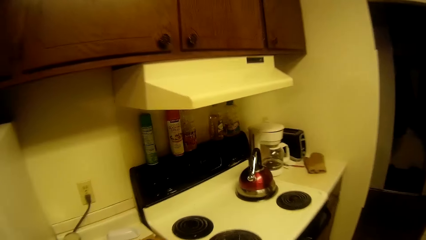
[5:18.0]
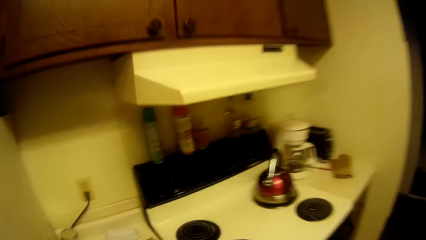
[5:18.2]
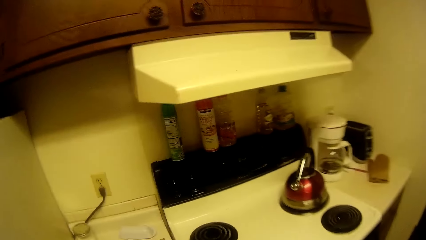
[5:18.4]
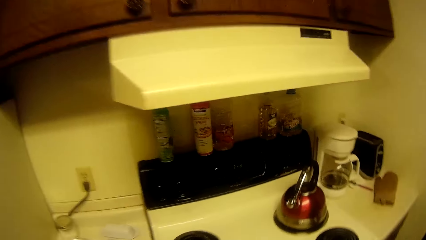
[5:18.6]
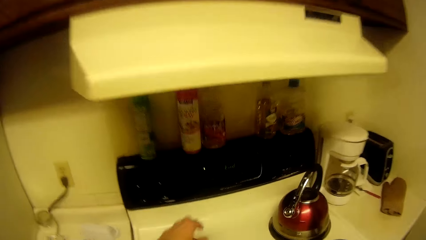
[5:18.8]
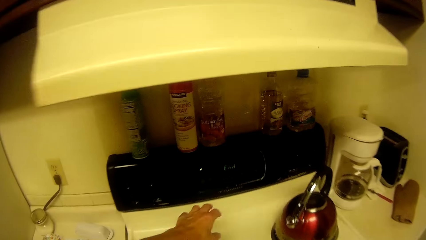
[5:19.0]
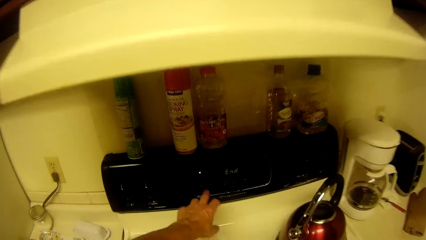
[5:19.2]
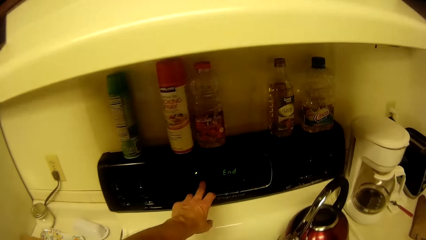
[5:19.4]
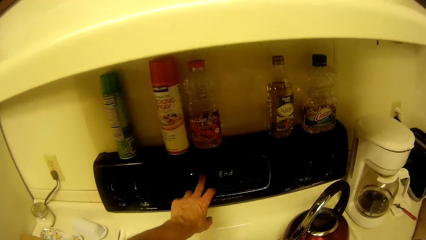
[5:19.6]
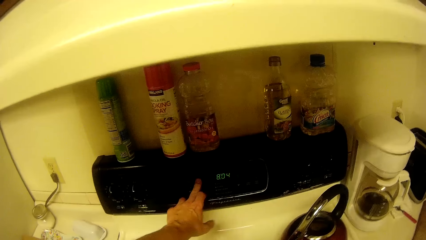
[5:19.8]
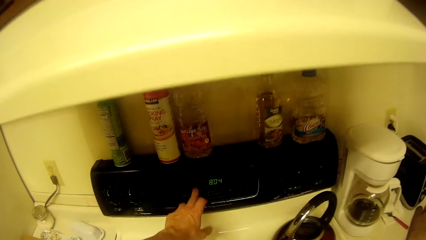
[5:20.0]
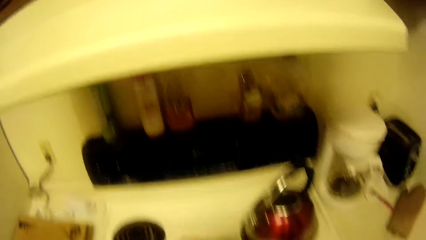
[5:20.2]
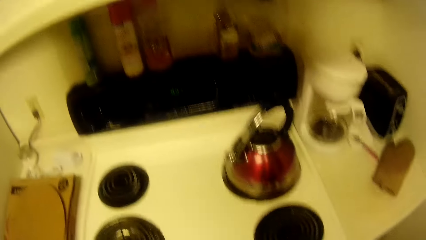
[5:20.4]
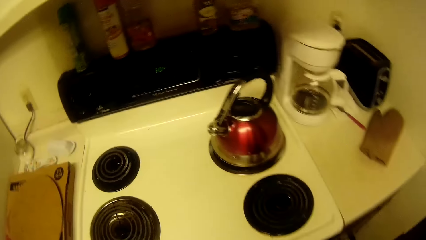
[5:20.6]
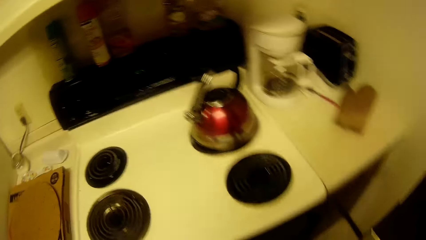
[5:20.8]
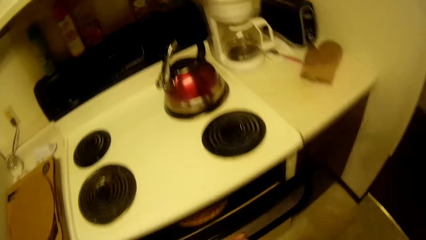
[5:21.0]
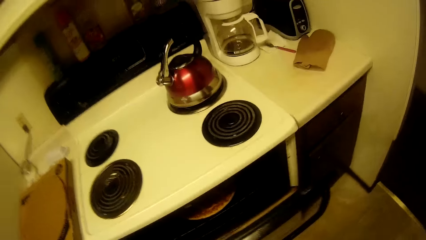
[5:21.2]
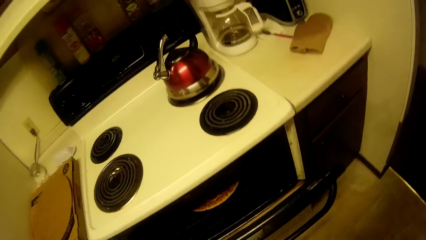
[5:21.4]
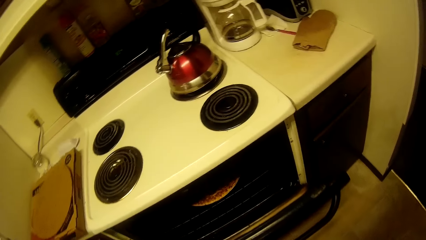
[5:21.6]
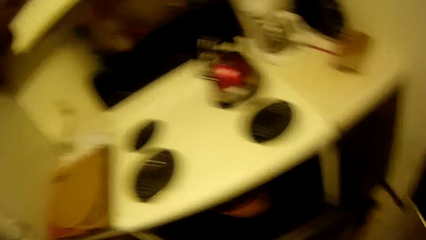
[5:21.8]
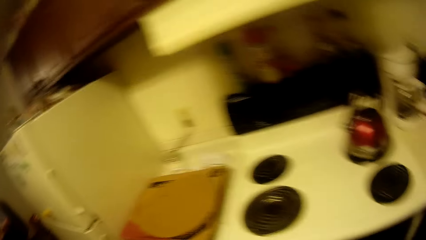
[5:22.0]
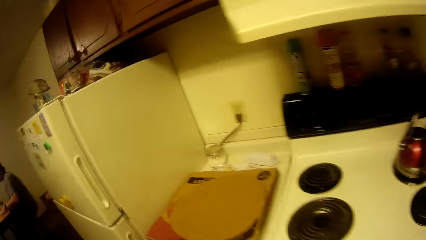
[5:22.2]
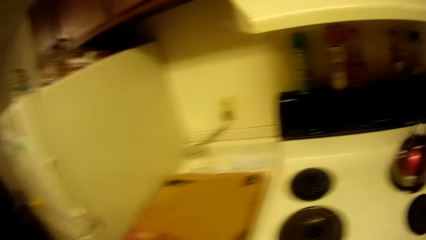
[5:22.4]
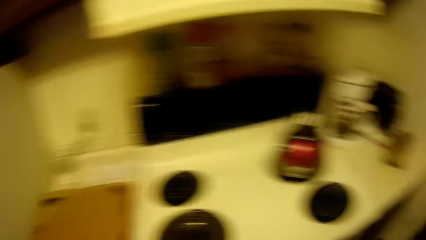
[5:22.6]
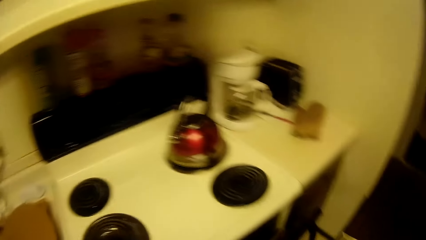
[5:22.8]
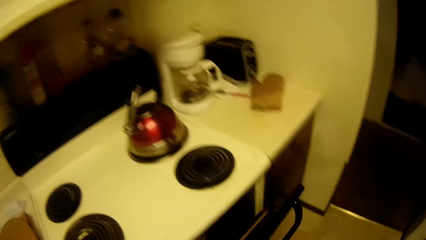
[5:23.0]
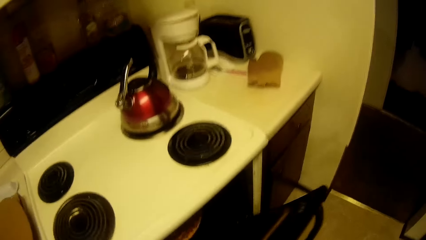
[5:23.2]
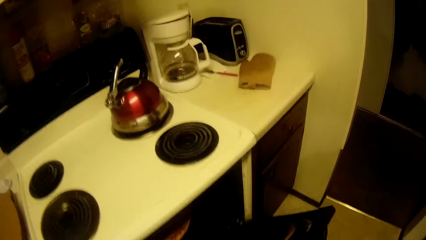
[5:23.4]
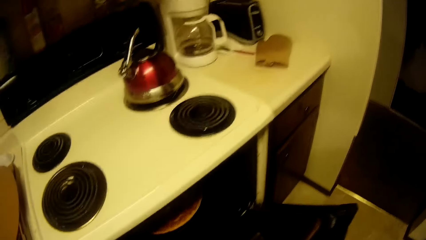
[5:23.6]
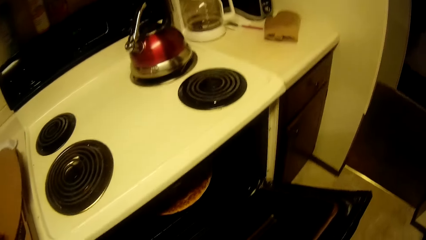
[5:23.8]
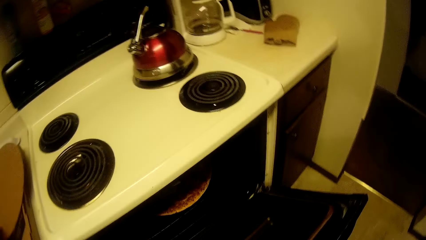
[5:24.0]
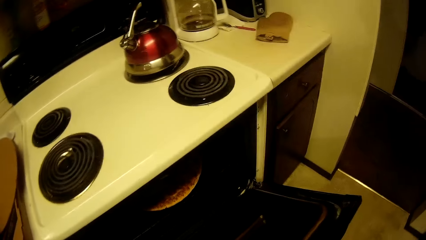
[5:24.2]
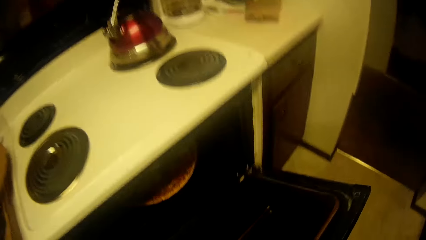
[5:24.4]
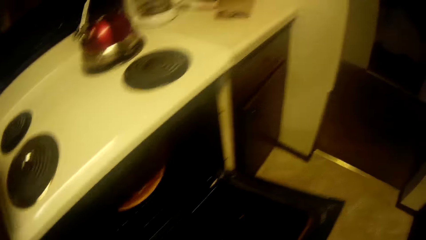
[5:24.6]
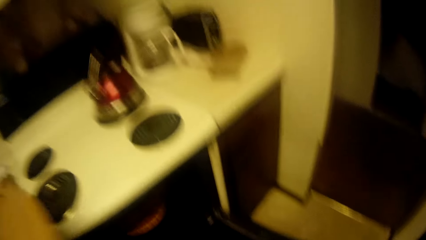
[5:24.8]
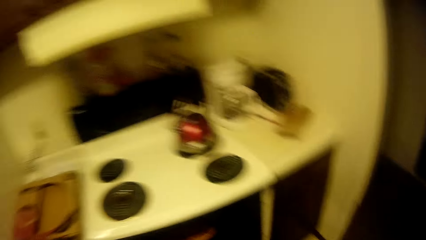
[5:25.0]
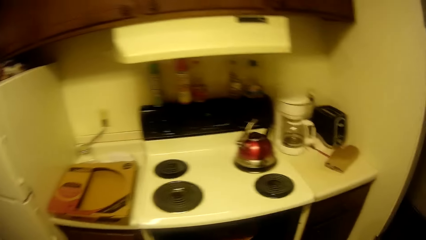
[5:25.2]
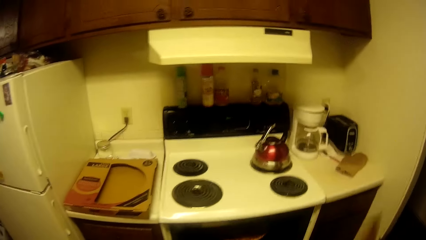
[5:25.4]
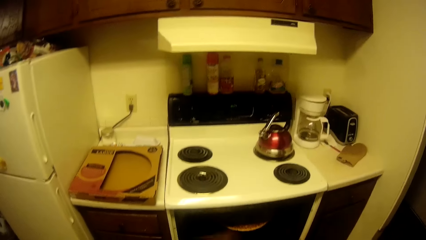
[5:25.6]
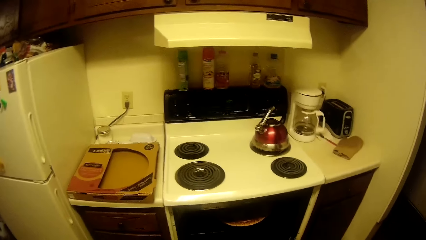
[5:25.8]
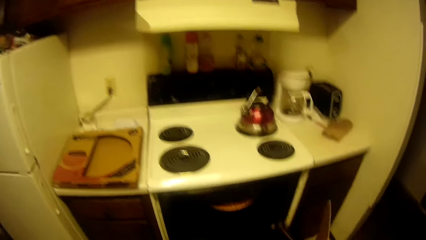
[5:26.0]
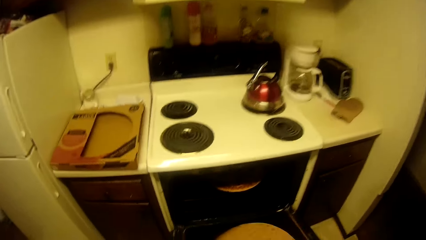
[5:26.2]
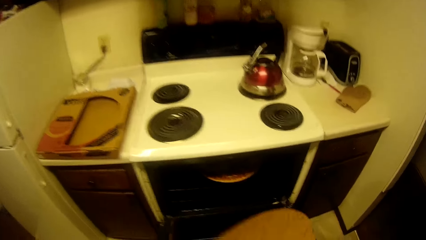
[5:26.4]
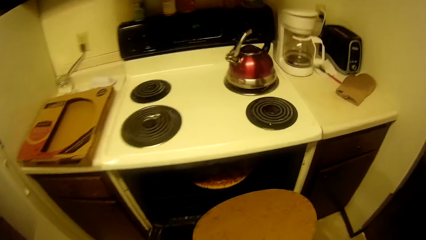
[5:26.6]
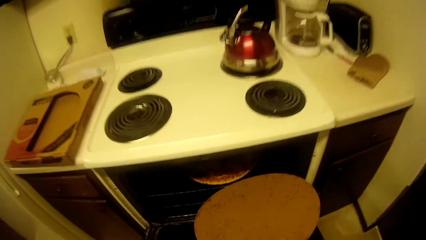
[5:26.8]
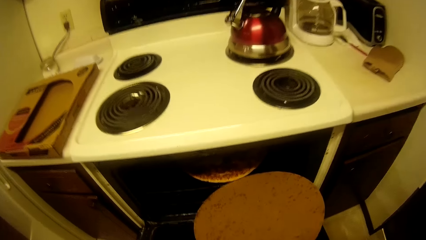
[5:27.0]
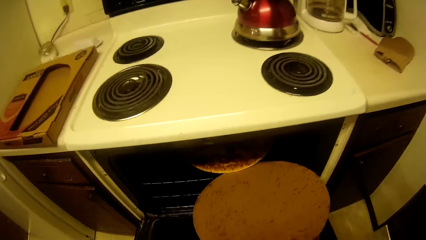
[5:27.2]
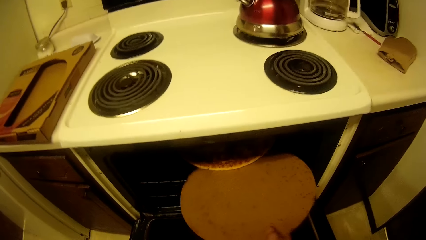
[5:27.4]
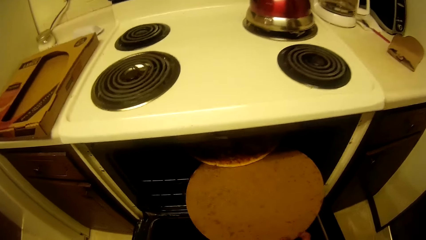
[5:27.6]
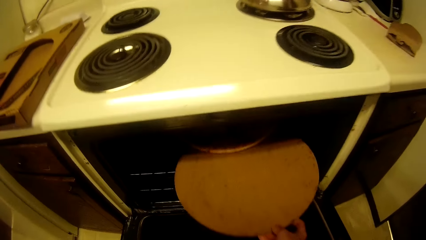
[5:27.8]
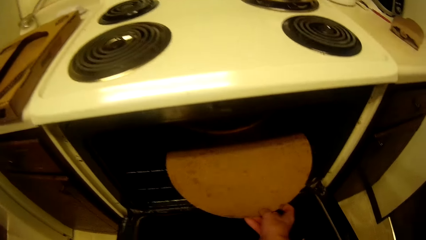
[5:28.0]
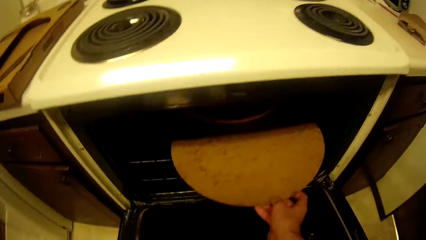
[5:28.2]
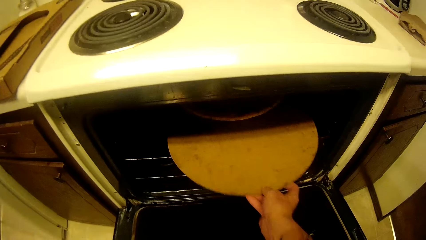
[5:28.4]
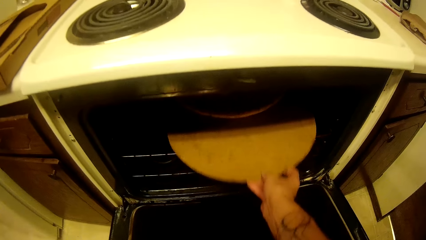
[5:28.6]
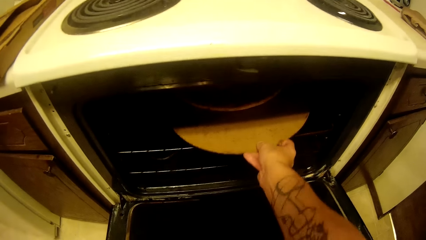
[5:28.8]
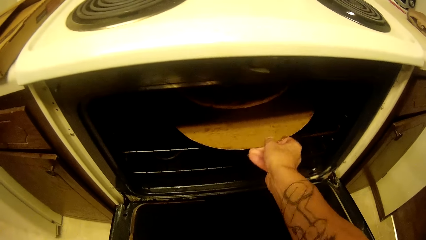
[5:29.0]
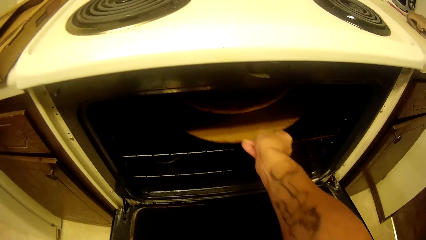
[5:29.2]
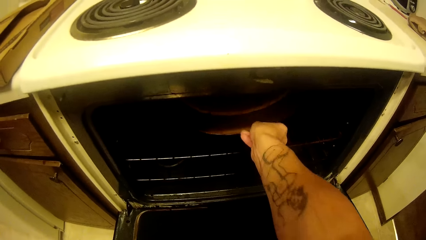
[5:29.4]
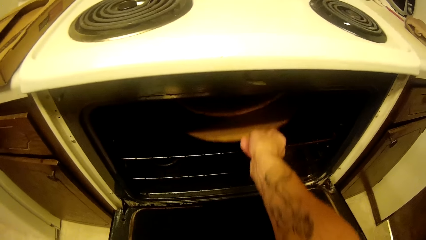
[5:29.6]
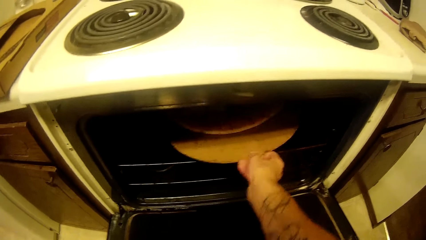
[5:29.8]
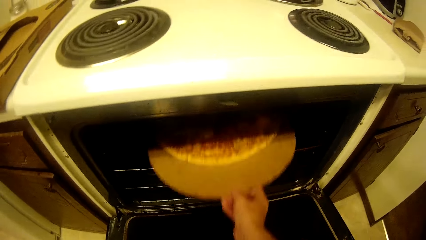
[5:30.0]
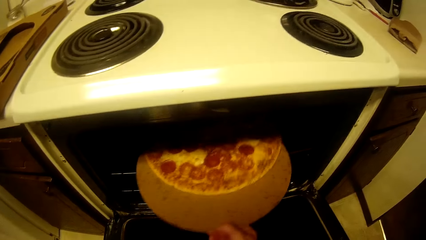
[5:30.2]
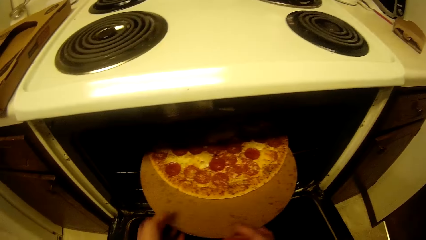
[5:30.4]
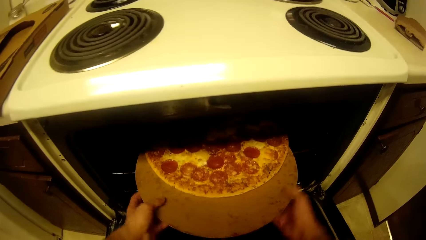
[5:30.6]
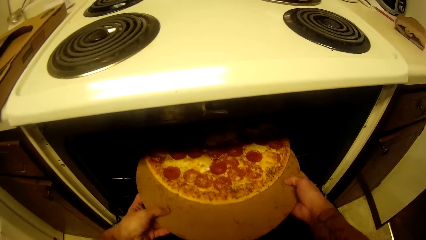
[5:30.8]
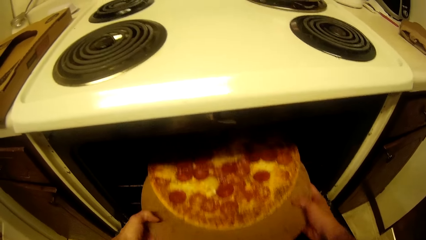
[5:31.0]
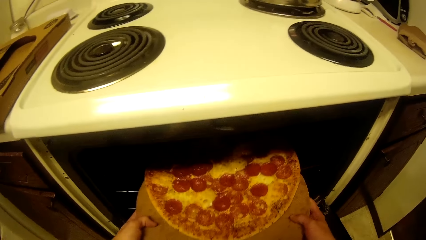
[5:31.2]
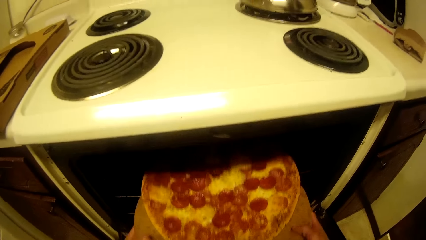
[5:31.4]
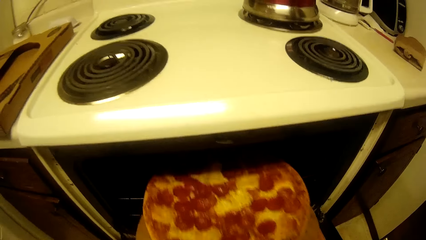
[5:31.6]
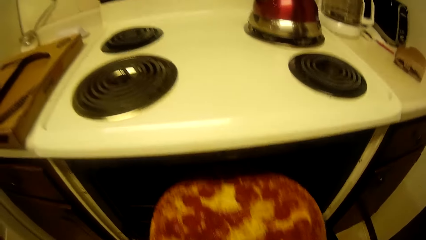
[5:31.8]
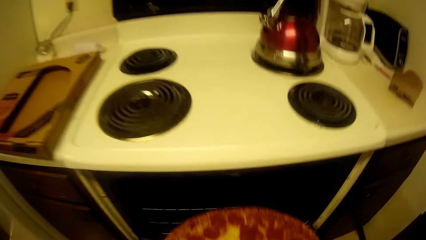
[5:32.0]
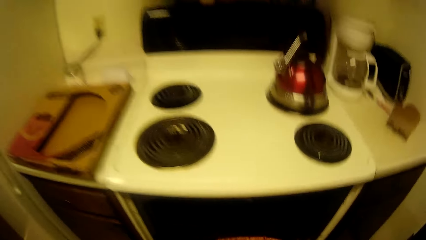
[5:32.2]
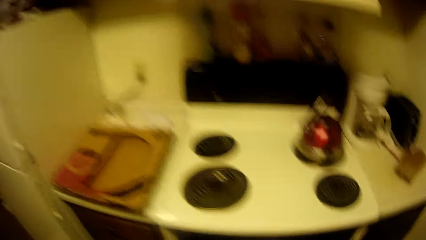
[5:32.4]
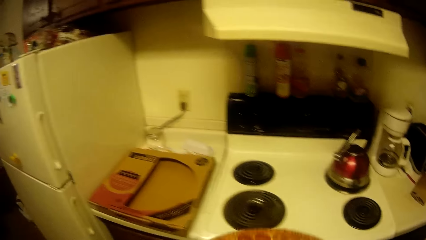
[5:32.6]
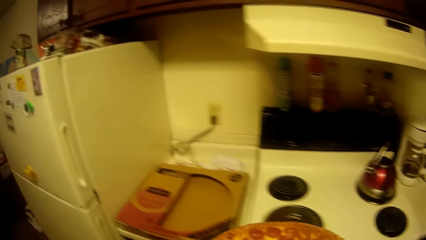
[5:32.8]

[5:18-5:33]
The camera wearer walks towards the cooker. They turn off the oven, press the button on the oven and open the oven. They pick up a pizza from the oven.
